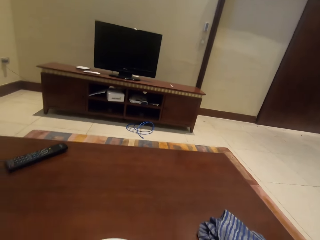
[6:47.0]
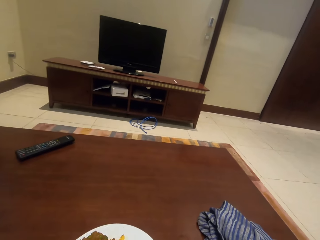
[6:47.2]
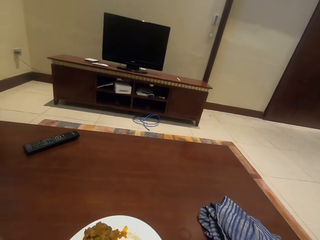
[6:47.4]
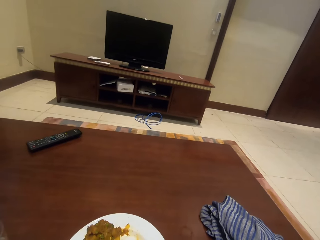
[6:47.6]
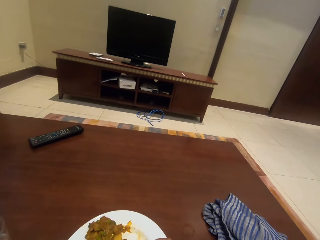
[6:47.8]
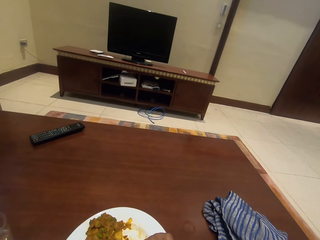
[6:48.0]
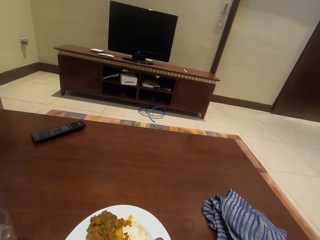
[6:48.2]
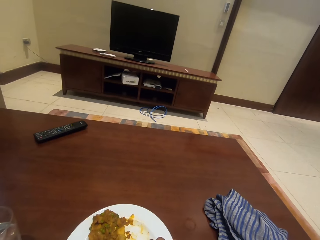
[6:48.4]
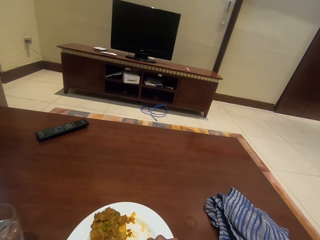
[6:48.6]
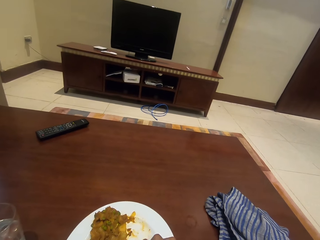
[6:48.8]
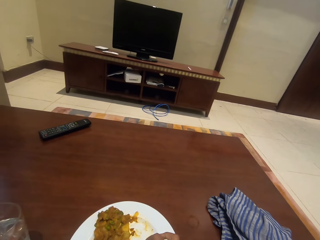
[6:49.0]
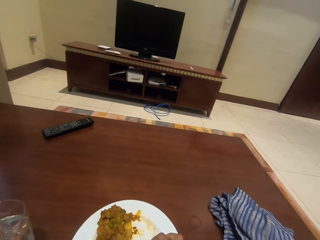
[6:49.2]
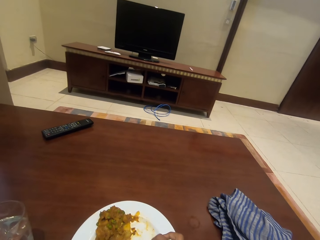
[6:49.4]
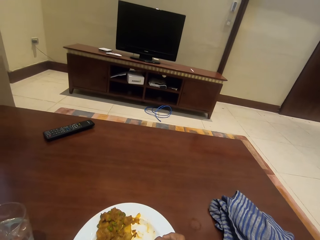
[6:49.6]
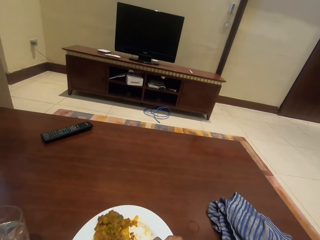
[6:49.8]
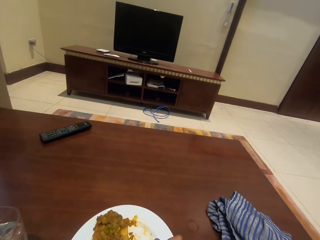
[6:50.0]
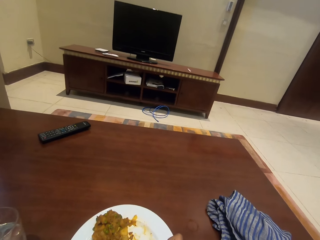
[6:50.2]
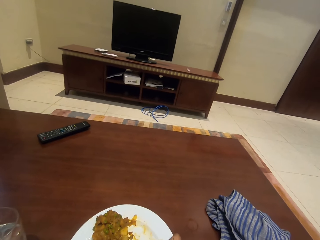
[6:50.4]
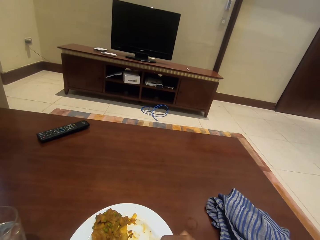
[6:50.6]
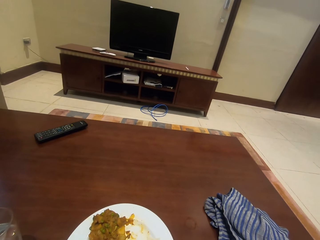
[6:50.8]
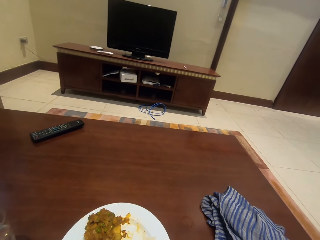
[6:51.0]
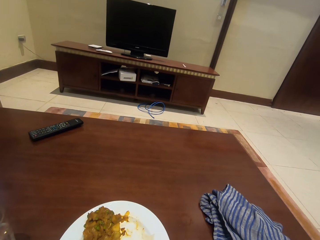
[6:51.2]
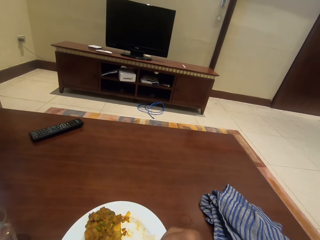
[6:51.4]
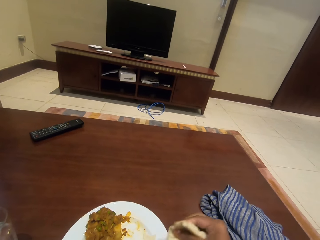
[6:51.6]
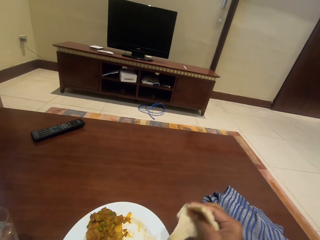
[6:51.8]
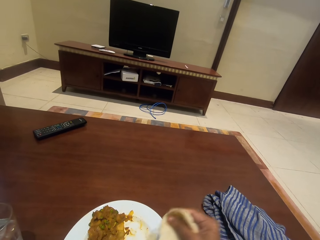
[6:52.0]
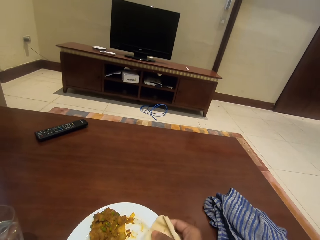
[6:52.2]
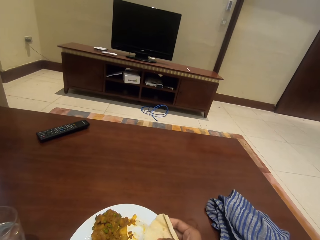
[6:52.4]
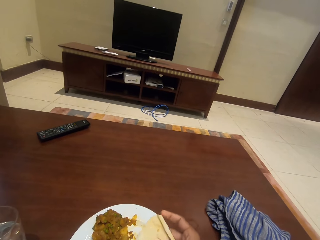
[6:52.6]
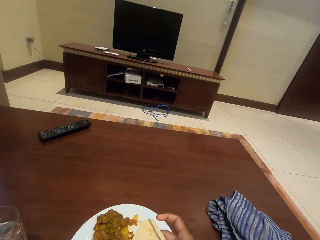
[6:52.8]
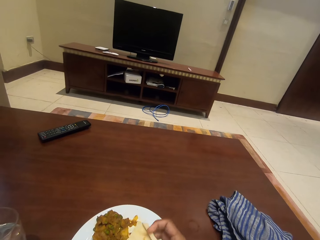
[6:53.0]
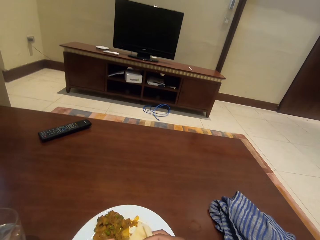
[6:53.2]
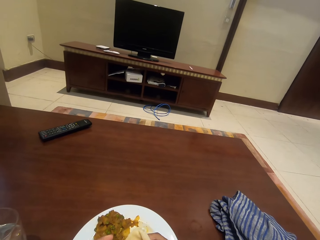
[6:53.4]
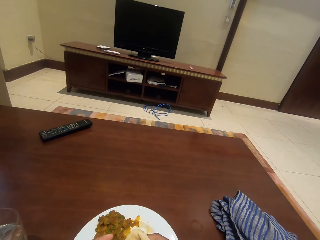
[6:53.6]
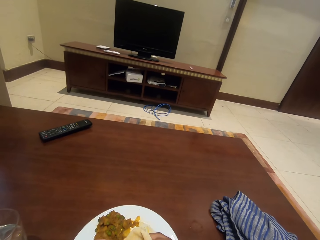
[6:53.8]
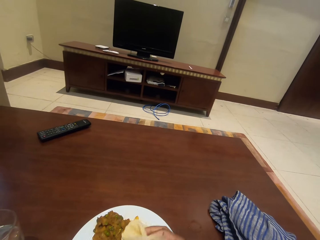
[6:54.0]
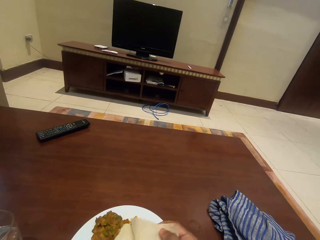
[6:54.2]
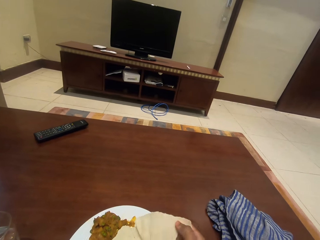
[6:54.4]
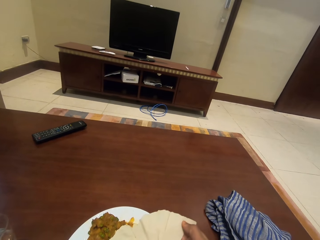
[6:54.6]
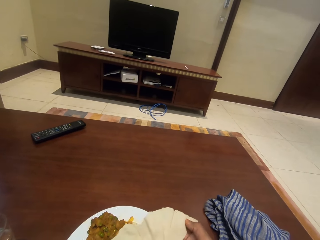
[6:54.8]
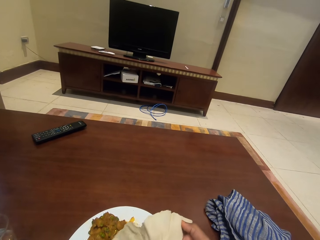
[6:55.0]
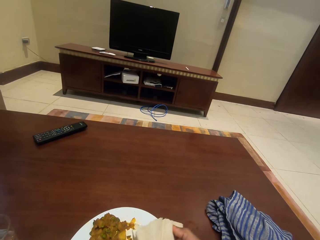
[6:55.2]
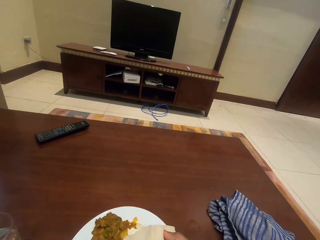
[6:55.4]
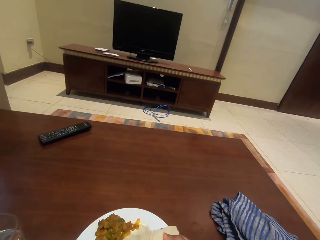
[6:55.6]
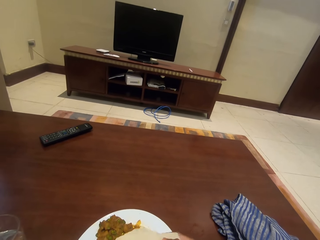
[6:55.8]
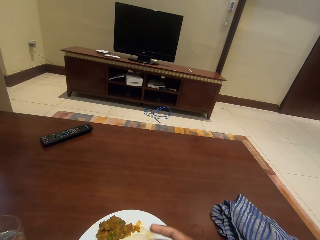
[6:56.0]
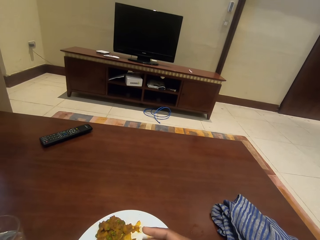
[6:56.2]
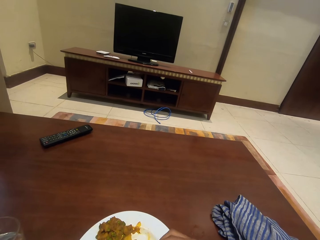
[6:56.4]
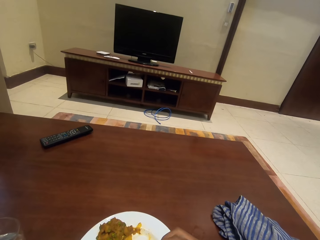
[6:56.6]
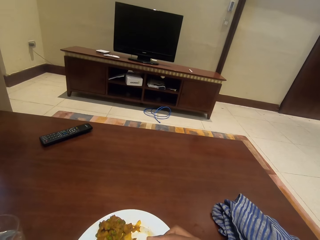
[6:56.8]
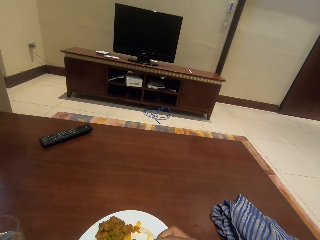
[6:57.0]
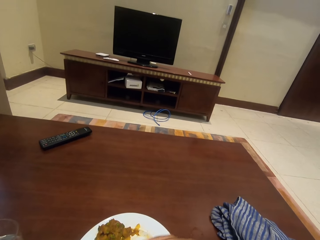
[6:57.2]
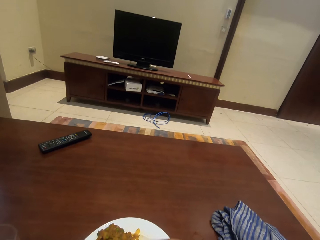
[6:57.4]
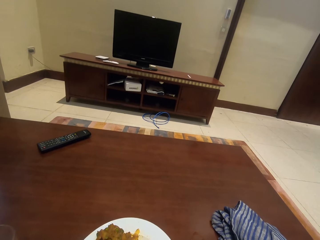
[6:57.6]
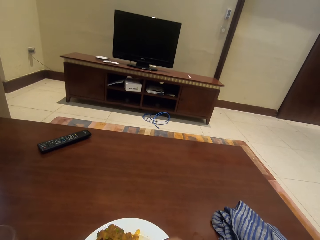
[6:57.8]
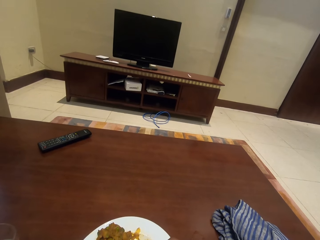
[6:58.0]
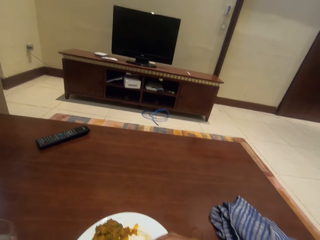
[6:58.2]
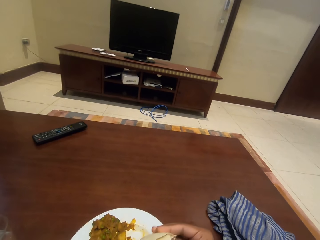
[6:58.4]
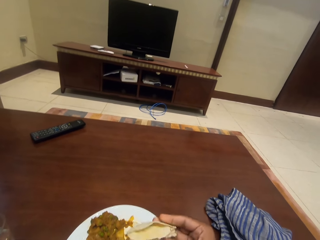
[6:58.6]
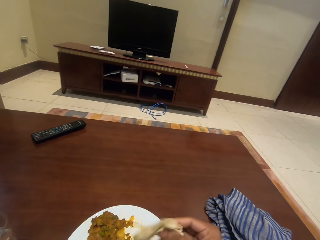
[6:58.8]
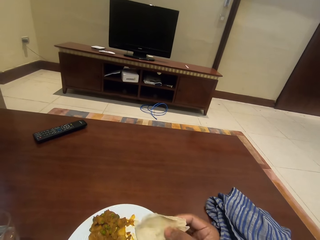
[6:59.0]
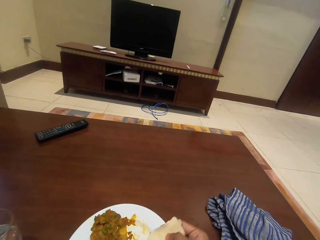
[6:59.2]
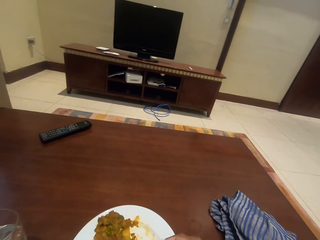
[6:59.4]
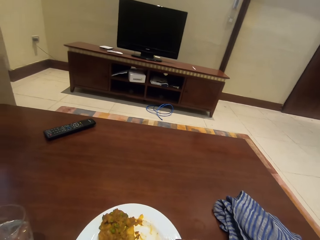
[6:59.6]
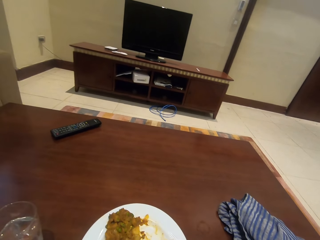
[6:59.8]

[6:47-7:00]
The camera wearer folds the piece of paper.

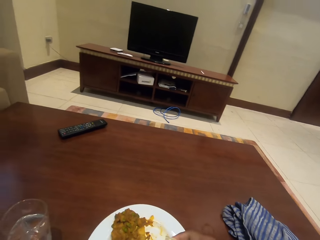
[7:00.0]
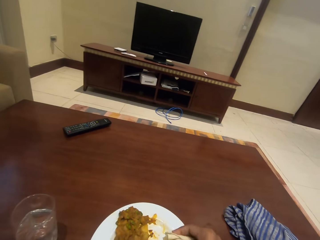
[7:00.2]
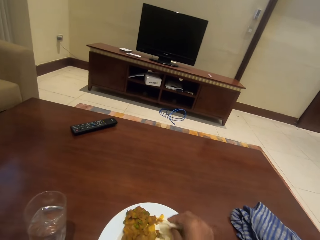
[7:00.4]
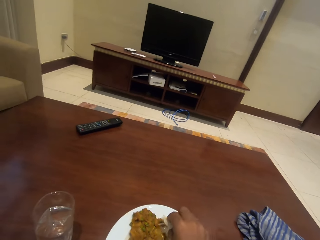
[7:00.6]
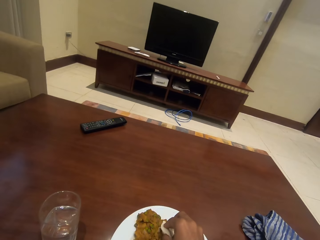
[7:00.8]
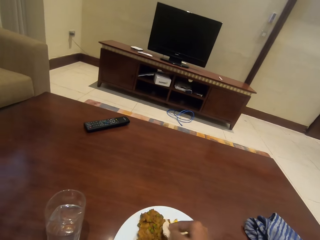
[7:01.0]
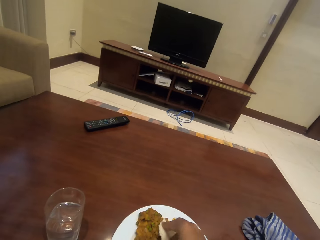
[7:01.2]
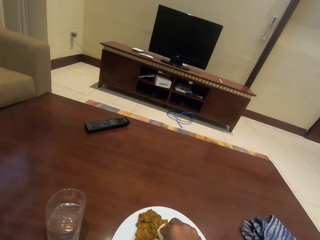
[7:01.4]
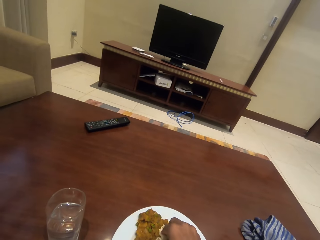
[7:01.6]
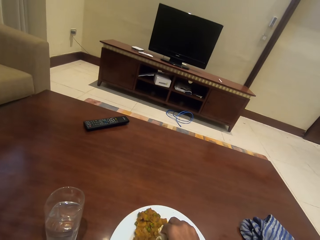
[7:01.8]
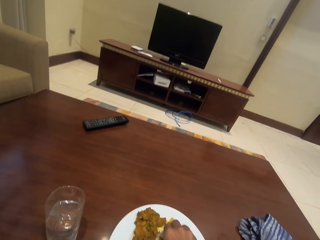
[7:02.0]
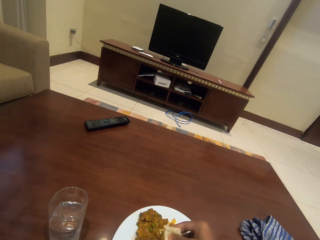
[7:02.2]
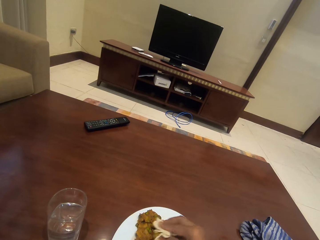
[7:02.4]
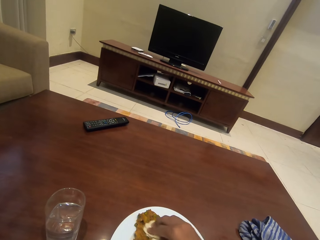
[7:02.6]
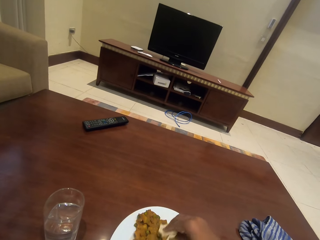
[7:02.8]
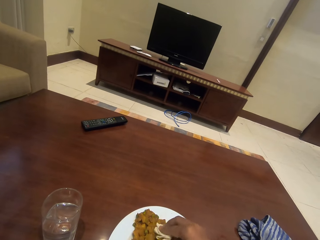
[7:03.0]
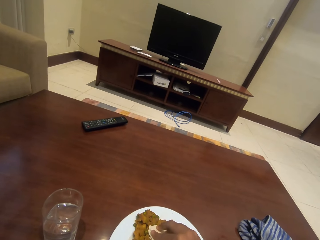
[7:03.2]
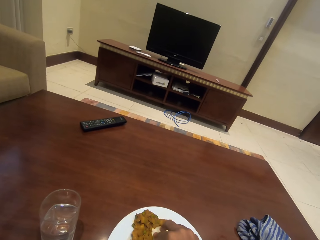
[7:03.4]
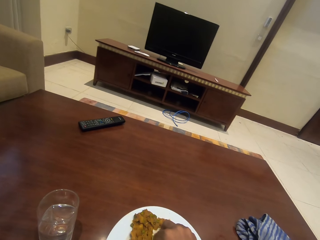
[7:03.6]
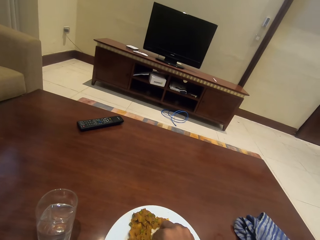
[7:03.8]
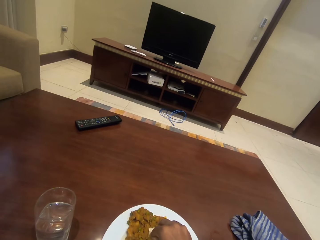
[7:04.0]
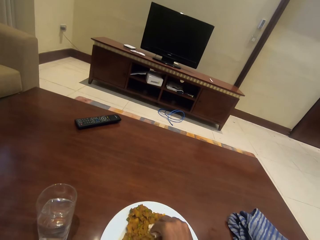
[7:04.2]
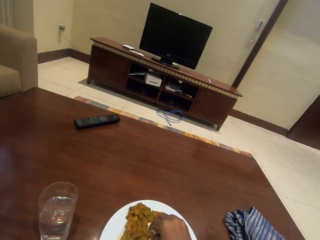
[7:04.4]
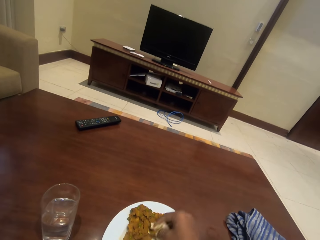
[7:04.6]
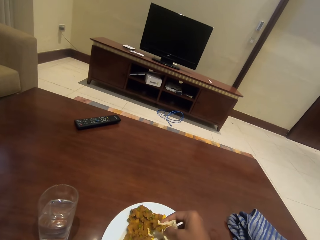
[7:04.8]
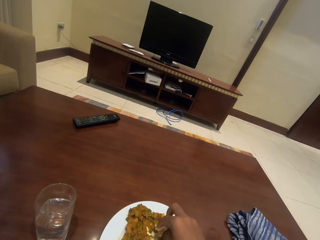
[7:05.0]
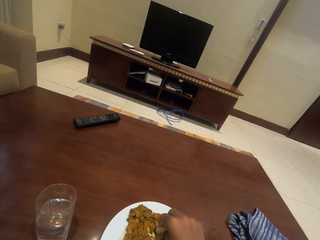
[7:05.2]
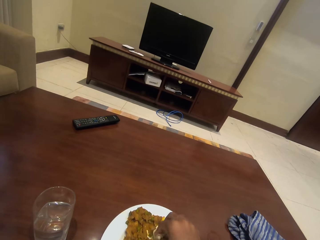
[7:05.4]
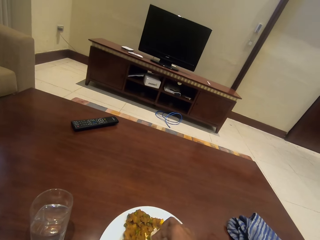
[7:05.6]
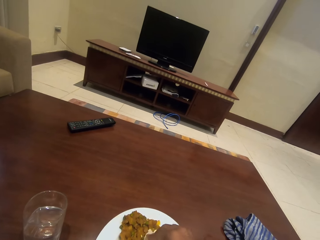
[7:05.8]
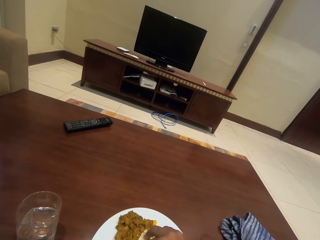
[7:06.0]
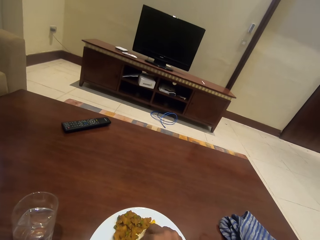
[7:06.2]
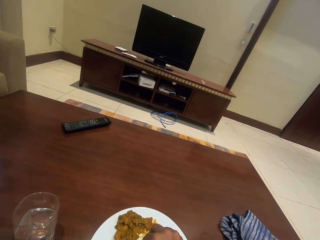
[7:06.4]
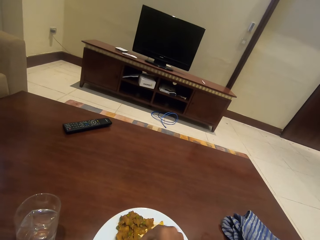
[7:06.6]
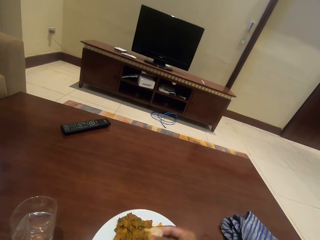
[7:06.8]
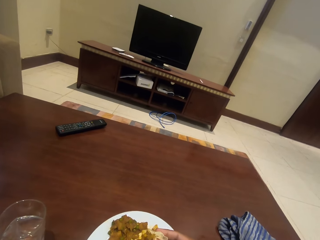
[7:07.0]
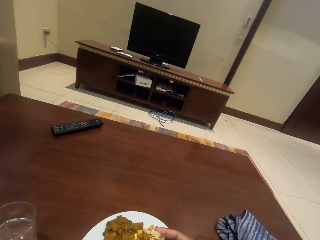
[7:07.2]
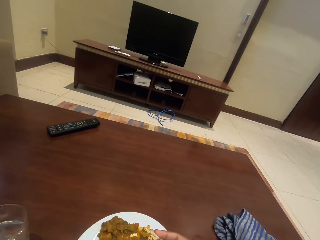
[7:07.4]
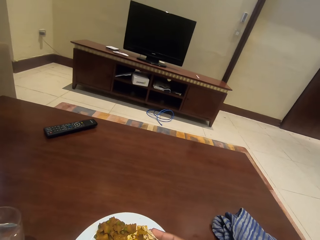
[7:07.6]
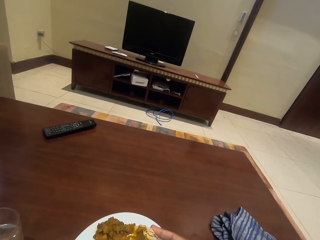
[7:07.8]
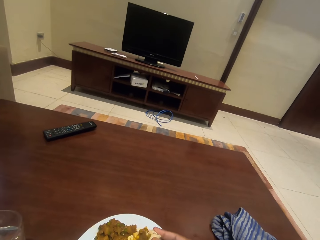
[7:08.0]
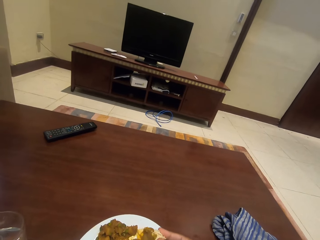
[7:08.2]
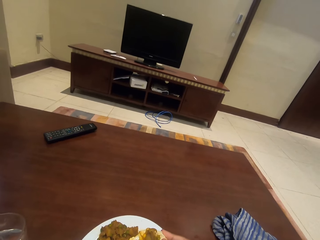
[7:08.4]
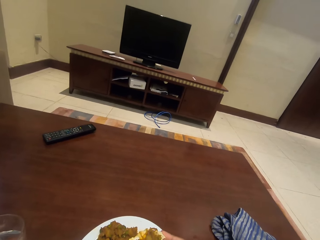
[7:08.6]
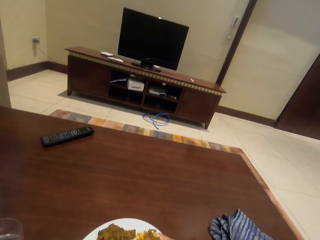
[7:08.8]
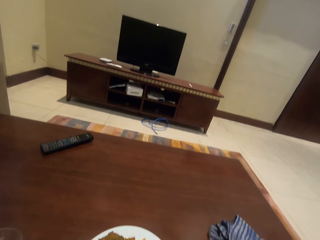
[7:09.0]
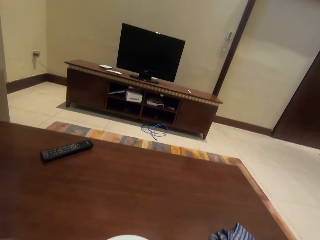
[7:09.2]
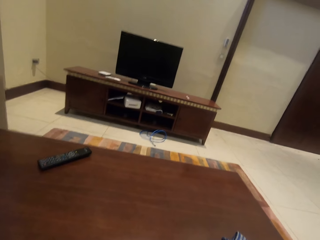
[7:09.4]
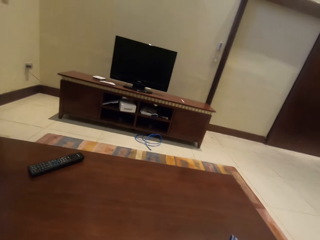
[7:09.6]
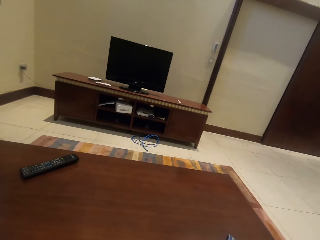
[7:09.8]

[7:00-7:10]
The camera wearer picks the food from the plate. They eat the food.
